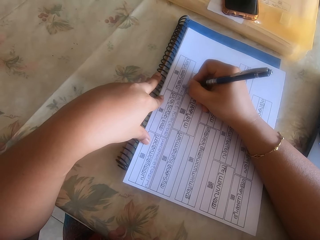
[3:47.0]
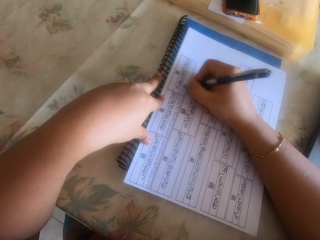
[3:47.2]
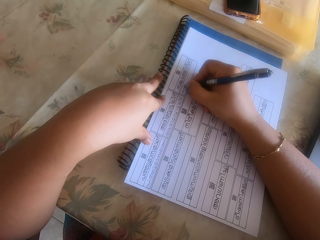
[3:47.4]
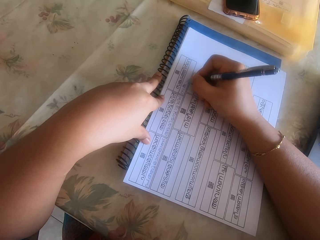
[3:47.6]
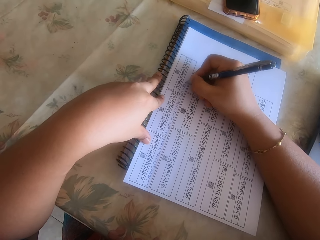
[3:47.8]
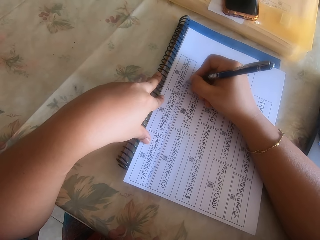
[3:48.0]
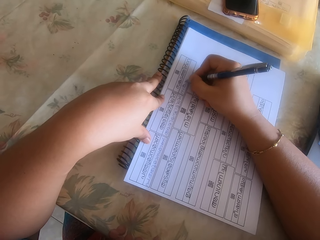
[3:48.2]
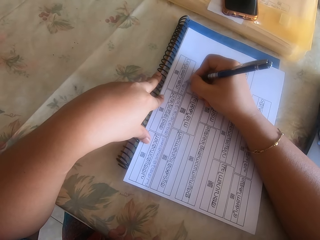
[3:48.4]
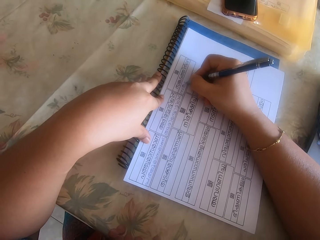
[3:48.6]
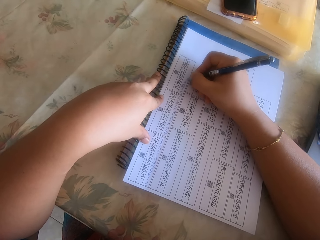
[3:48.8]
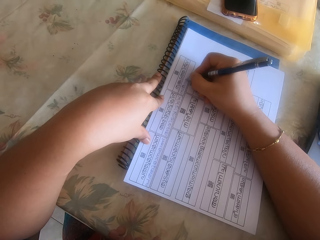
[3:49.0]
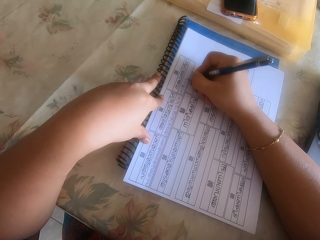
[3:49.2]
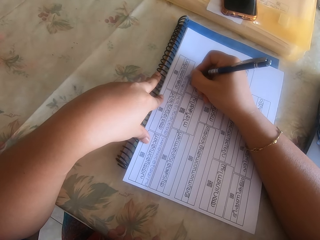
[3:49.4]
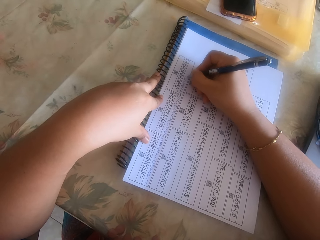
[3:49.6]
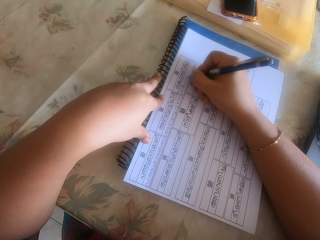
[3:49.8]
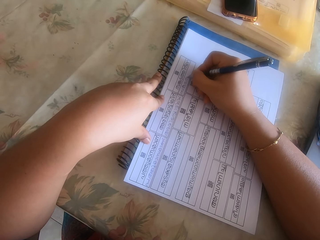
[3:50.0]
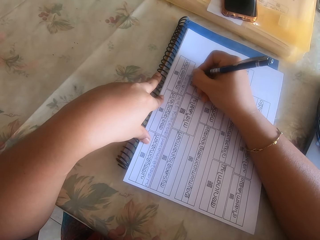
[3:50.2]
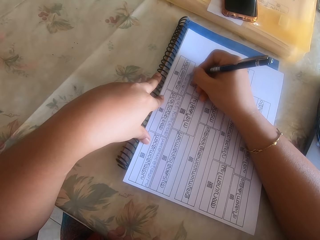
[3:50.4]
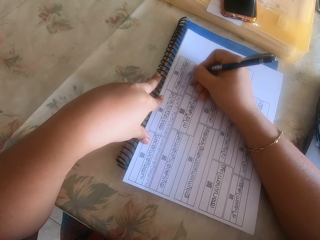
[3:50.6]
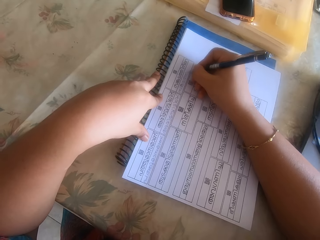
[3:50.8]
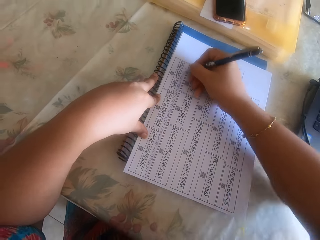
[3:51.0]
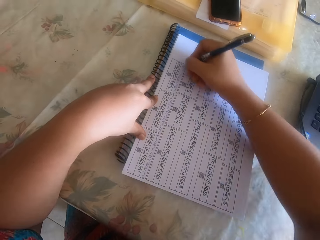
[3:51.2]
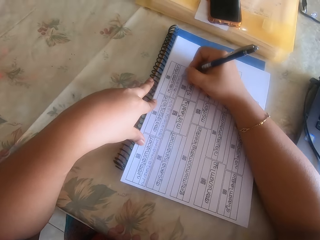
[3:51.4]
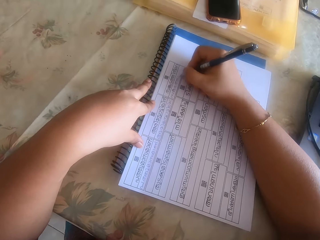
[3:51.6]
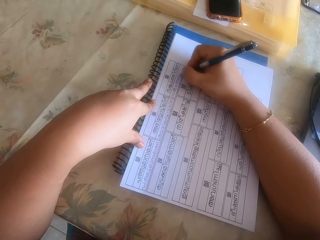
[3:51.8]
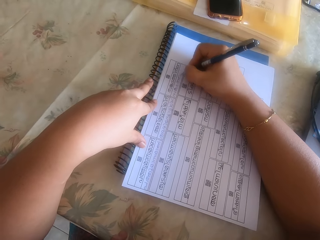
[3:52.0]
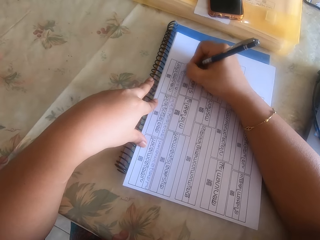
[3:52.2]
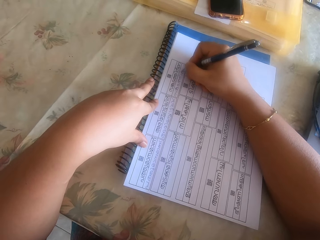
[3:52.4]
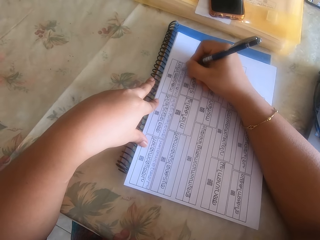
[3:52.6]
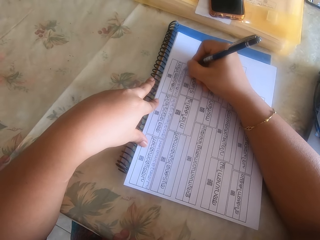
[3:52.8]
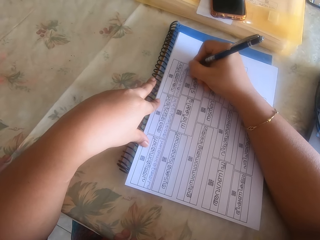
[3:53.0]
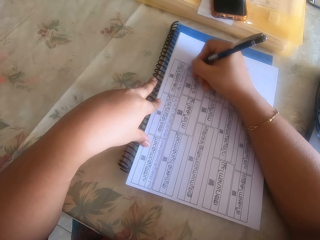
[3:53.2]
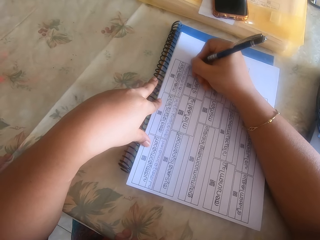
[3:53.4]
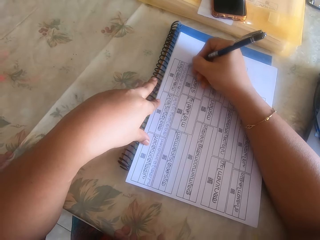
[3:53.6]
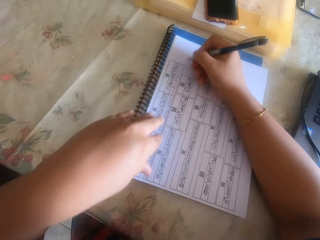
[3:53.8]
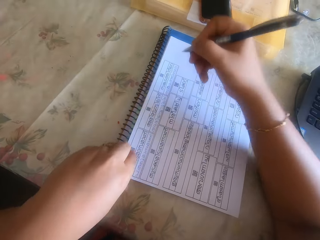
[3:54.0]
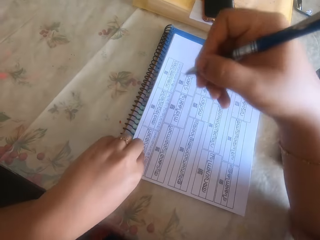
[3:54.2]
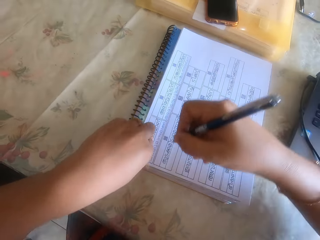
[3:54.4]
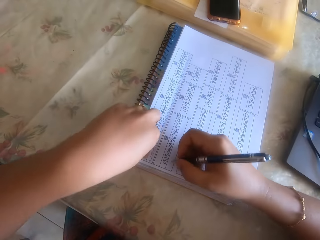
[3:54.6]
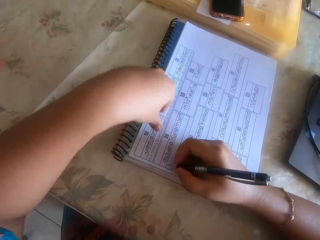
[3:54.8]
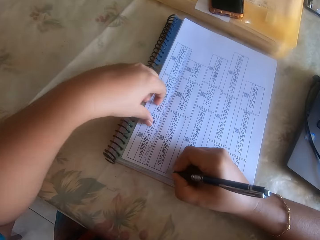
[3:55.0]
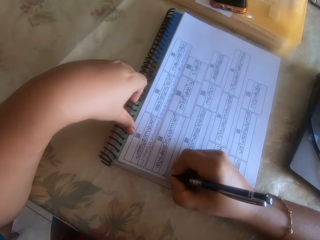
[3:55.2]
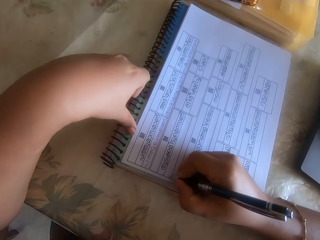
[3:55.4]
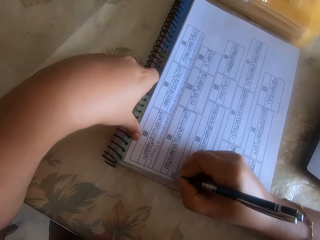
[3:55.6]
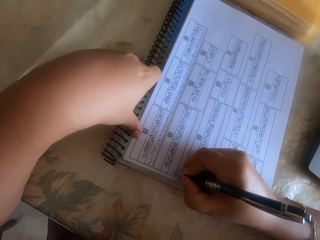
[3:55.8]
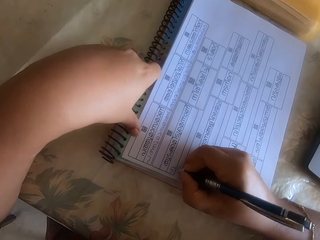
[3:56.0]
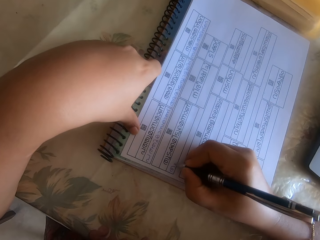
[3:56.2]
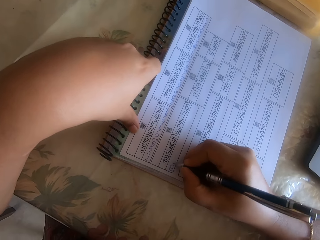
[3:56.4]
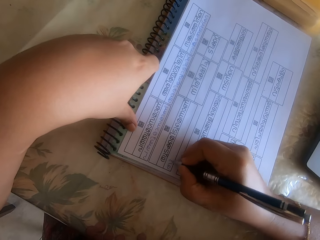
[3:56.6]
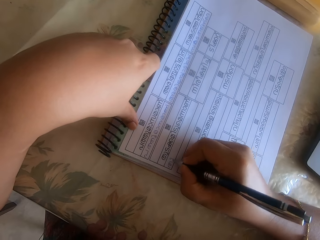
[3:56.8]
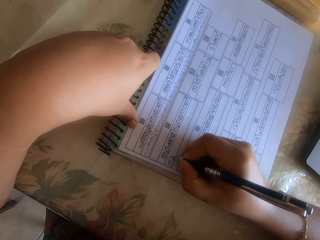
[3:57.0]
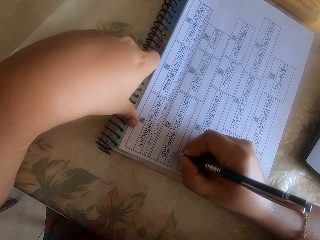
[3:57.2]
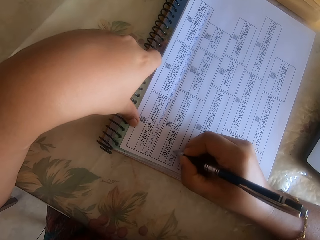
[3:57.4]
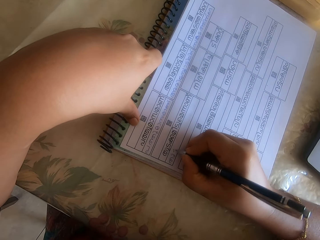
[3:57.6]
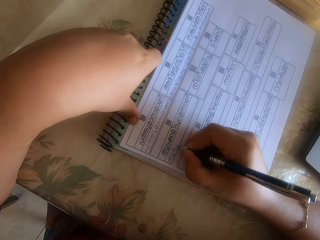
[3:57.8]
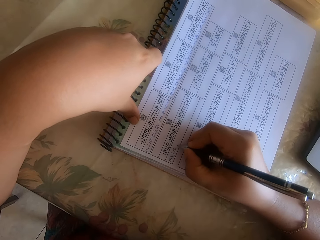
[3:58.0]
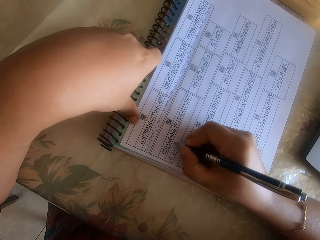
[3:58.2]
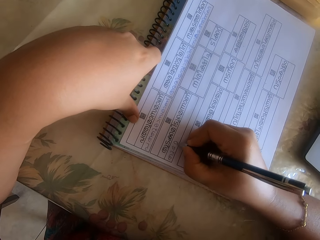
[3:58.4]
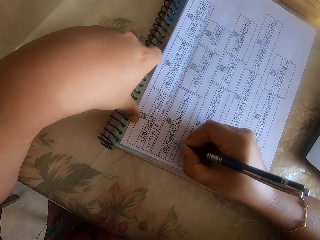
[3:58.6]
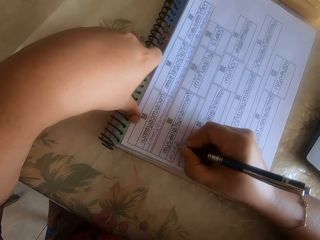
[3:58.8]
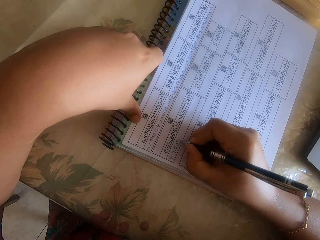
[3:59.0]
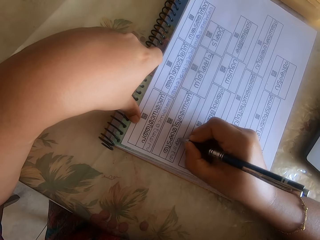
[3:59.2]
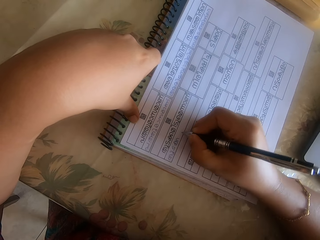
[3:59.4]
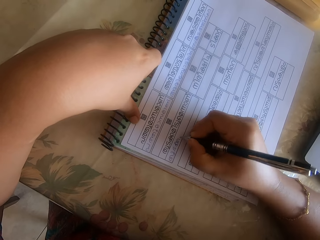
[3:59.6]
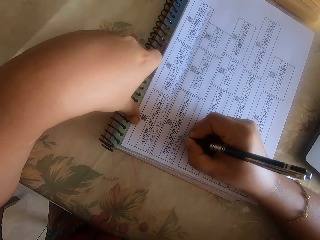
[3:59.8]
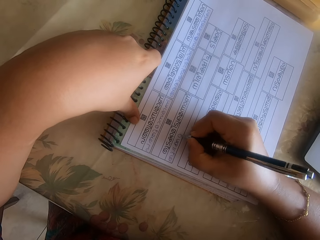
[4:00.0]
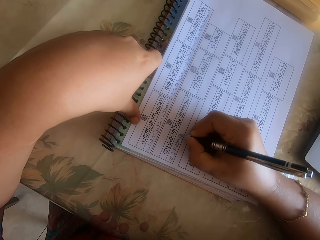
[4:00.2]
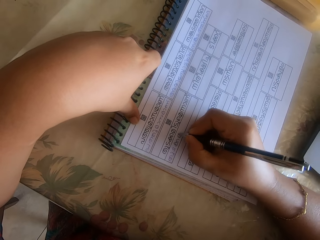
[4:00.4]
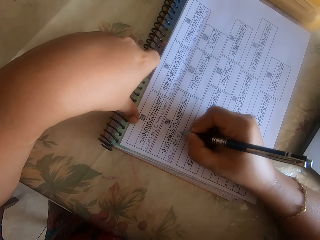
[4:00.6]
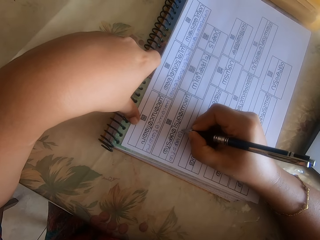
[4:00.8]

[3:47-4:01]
The camera wearer adjusts the paper on the book with her left hand. She writes on the paper on the book with the pen in her right hand. She holds the papers with her left hand.

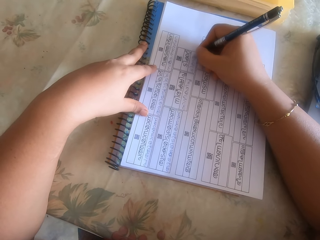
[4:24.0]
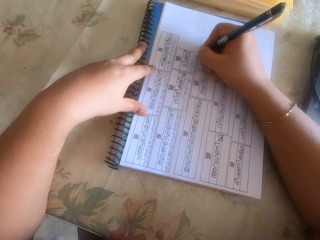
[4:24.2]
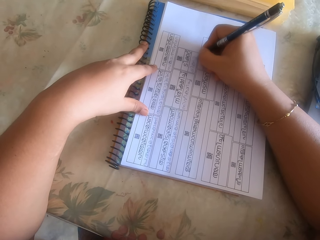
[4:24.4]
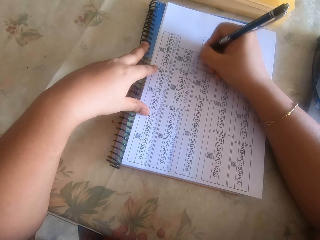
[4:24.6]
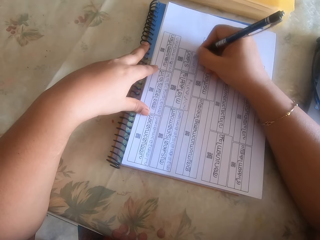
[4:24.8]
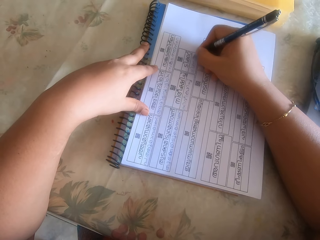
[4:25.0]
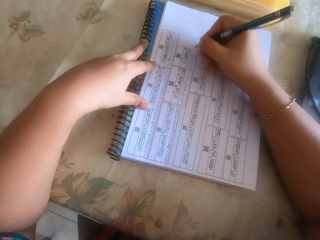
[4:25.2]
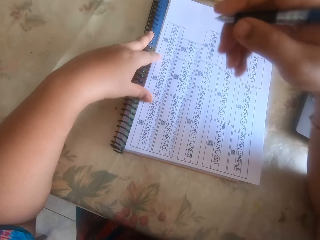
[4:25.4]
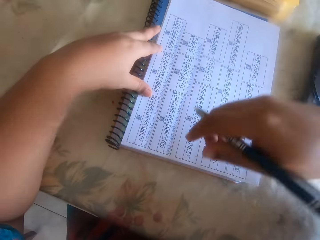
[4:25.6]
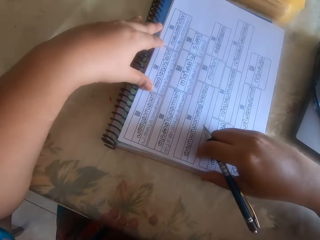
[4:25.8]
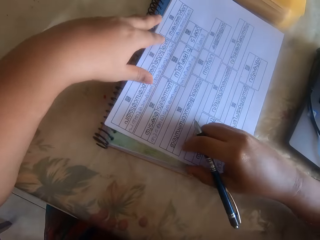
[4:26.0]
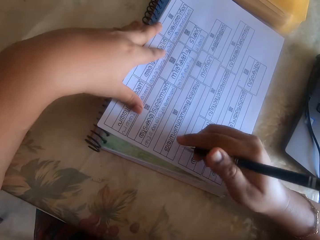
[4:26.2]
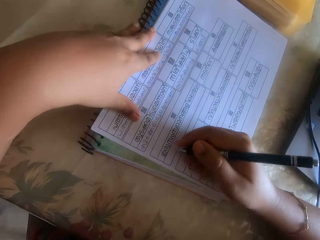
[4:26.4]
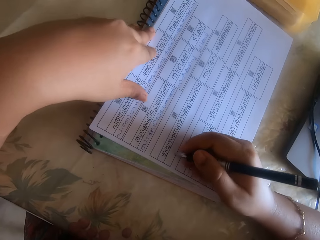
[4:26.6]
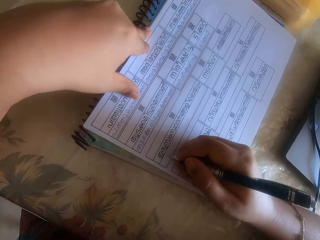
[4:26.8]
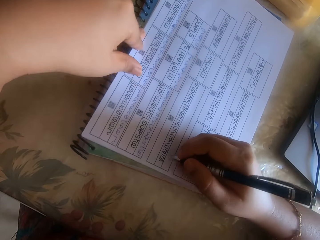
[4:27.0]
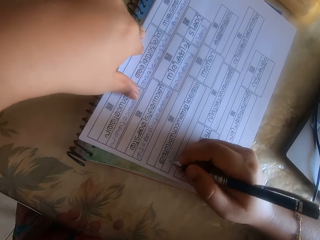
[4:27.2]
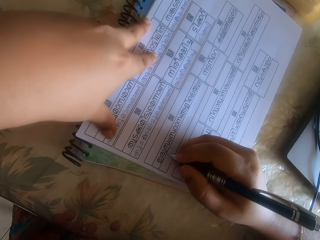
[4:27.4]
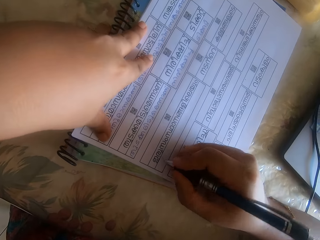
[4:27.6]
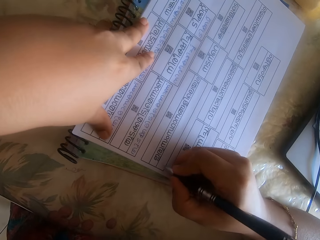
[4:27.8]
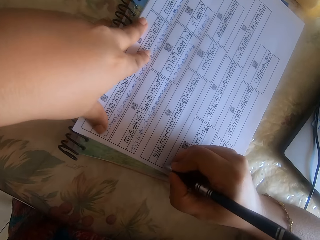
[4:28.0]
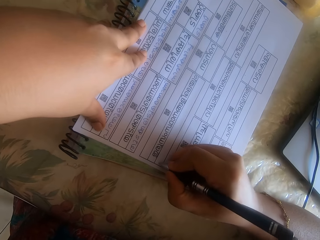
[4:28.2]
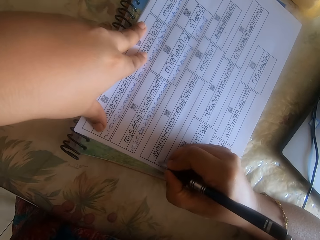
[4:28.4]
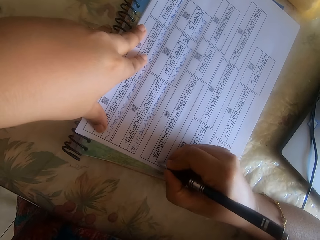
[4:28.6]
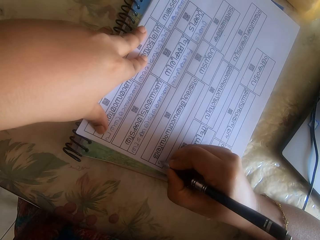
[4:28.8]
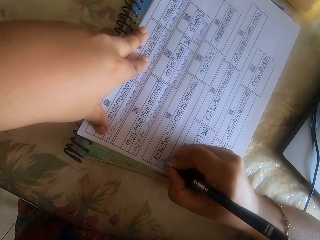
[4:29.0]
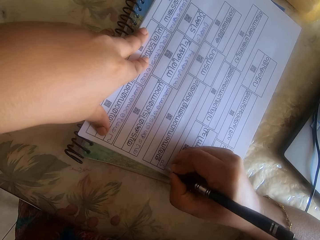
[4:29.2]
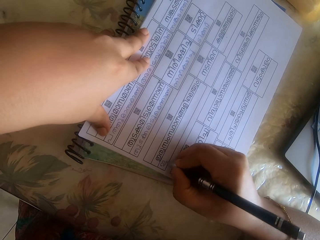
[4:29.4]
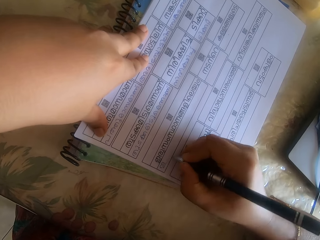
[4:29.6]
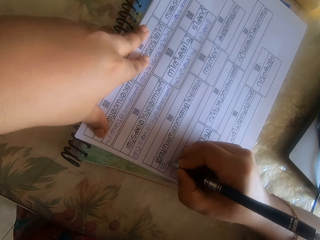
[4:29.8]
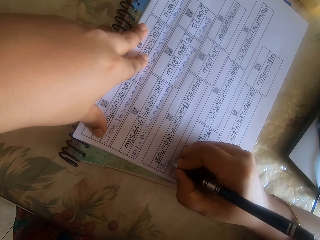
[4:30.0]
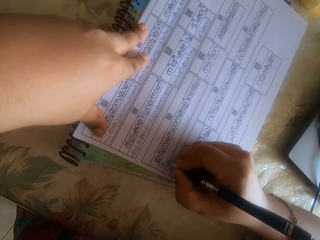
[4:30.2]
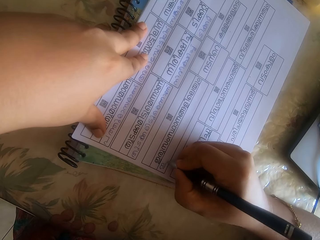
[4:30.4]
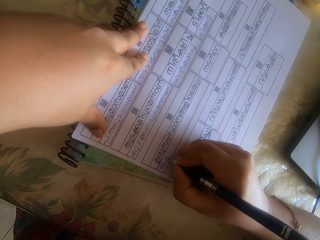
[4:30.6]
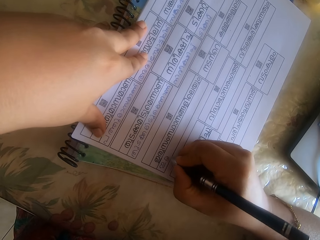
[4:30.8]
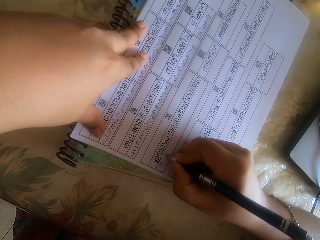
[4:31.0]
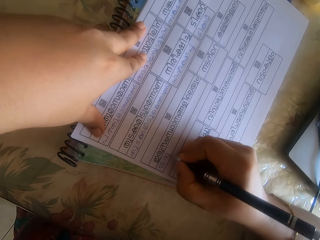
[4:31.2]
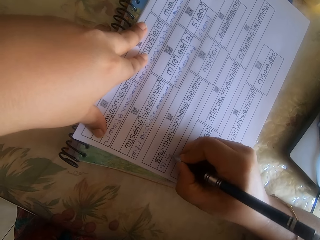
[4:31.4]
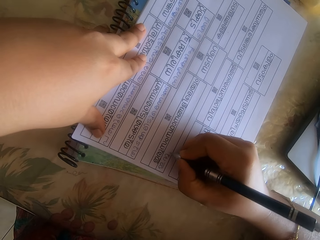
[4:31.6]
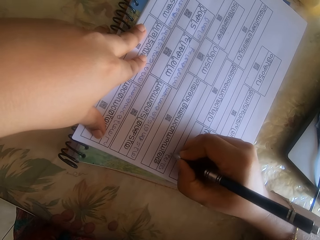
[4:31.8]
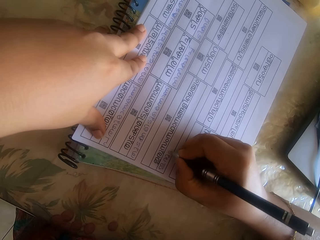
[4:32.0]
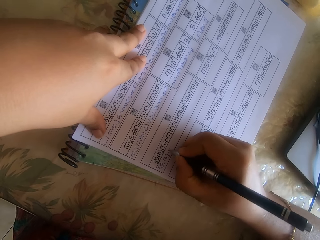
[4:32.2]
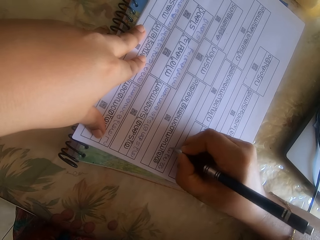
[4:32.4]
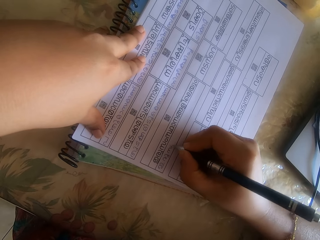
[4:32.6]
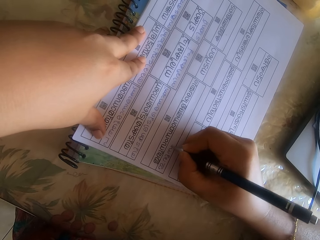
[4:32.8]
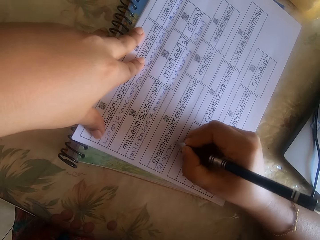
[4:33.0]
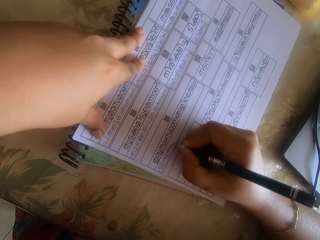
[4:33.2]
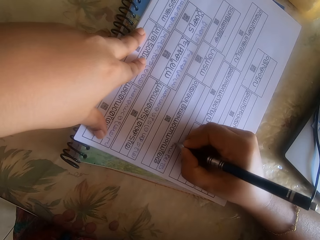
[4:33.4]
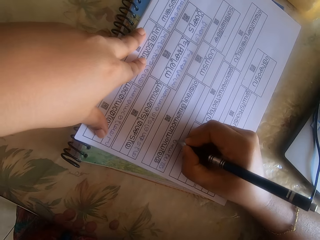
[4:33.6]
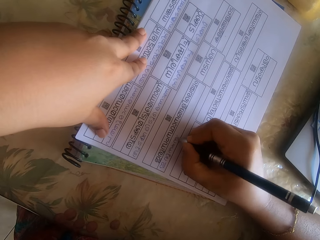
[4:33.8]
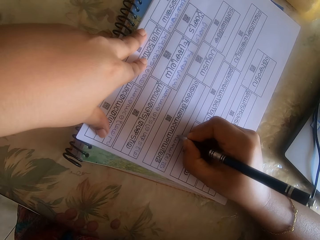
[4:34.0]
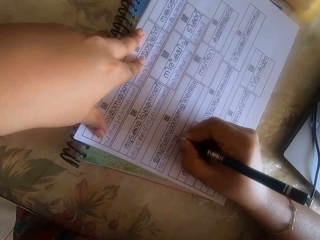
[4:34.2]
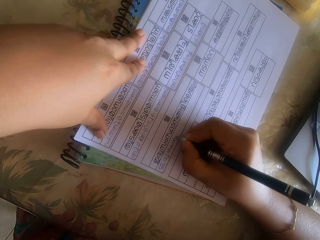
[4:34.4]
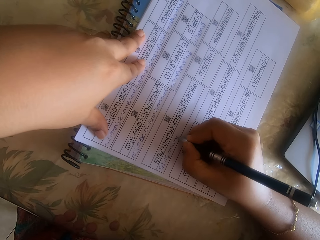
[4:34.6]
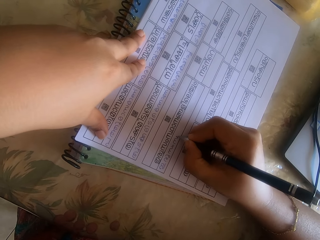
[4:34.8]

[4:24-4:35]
The camera wearer adjusts the paper on the book with her left hand. She writes on the paper on the book with the pen in her right hand.
